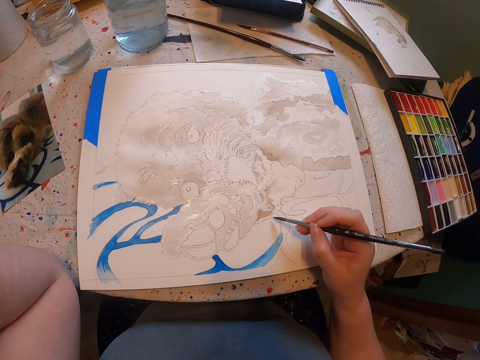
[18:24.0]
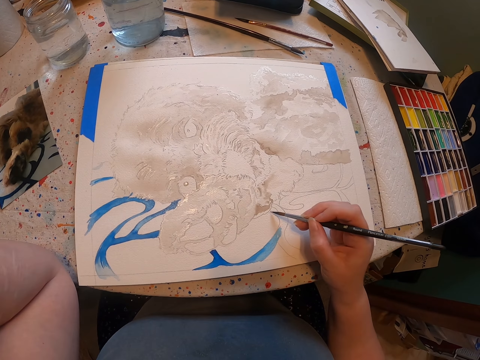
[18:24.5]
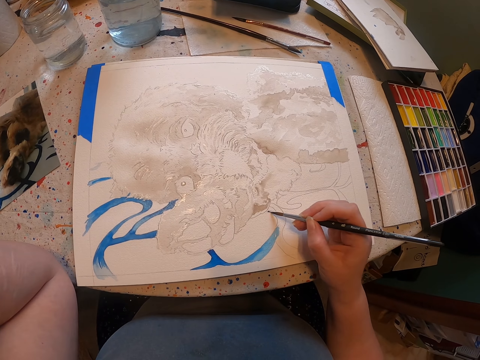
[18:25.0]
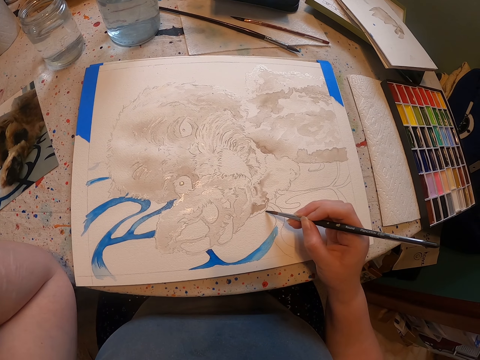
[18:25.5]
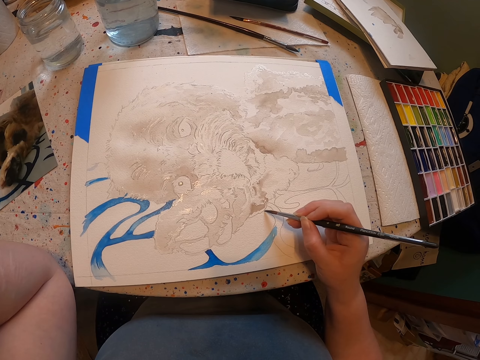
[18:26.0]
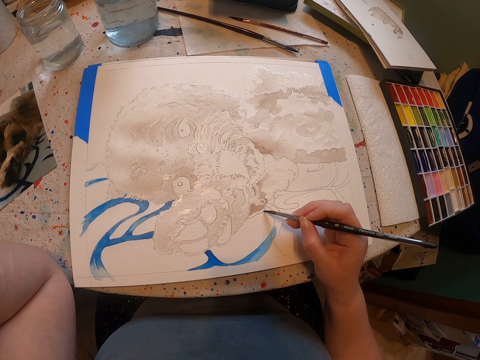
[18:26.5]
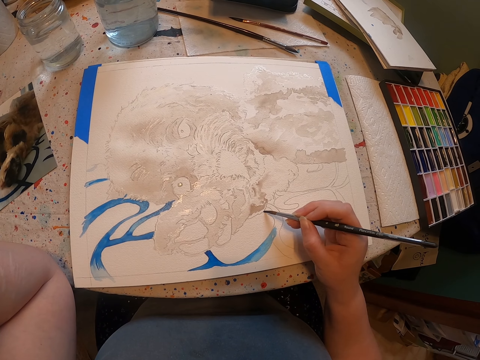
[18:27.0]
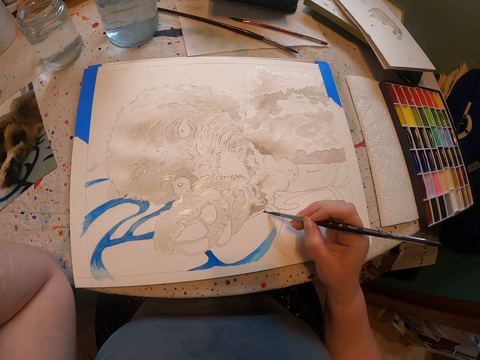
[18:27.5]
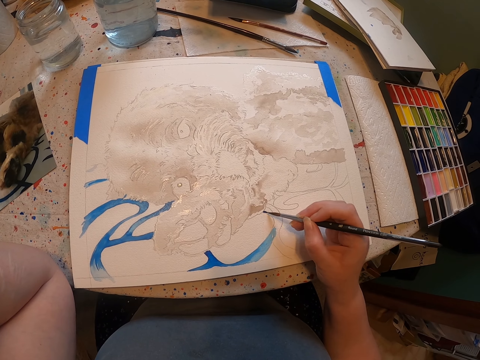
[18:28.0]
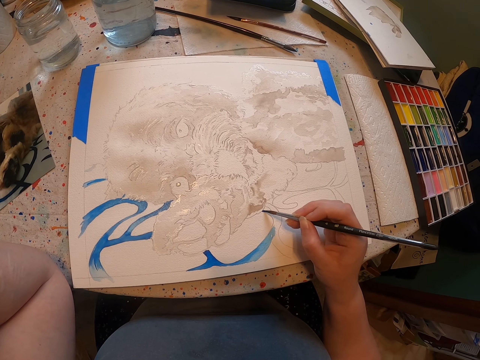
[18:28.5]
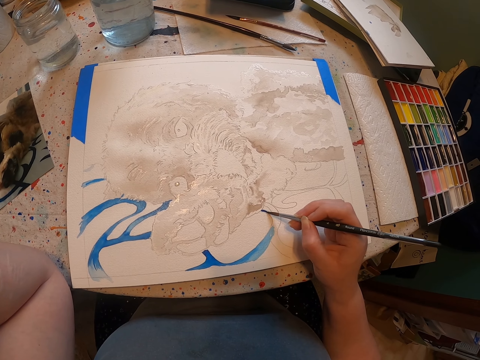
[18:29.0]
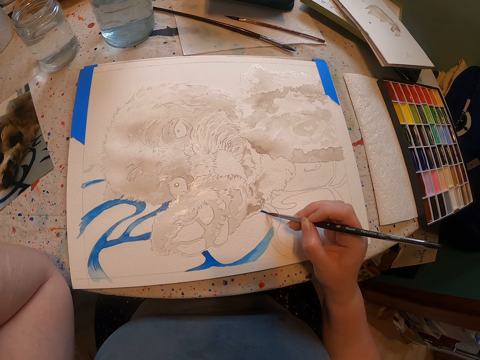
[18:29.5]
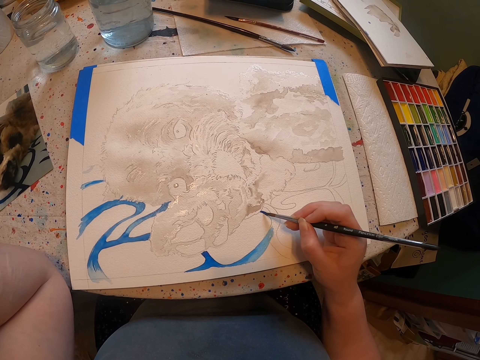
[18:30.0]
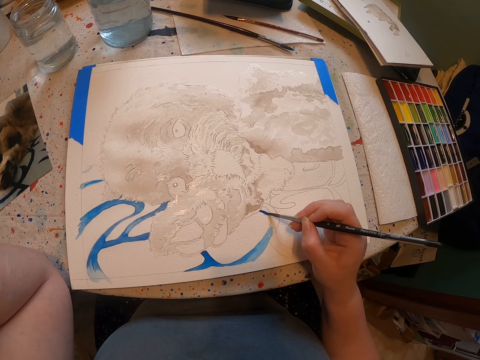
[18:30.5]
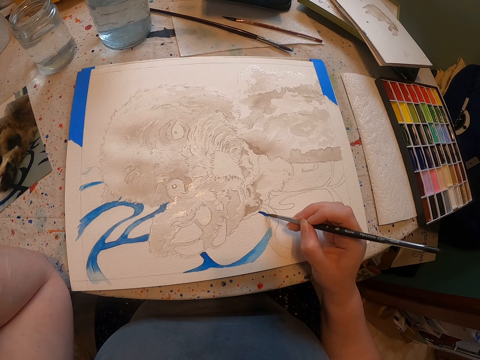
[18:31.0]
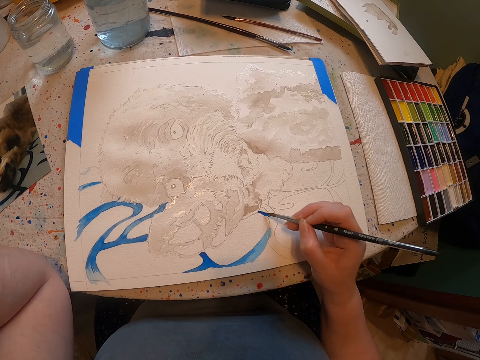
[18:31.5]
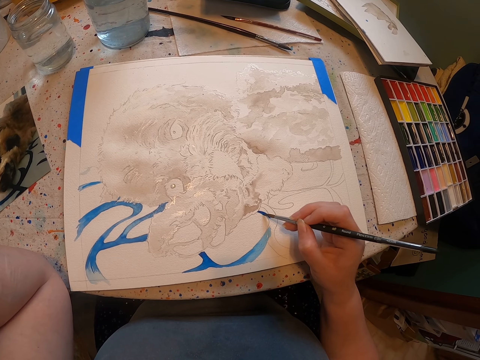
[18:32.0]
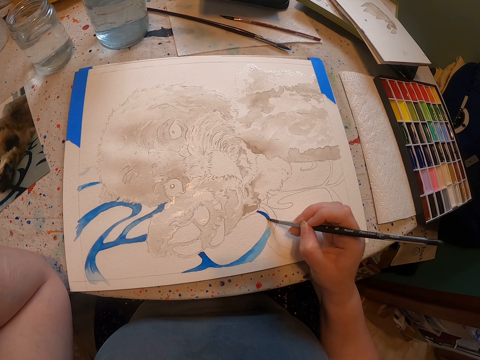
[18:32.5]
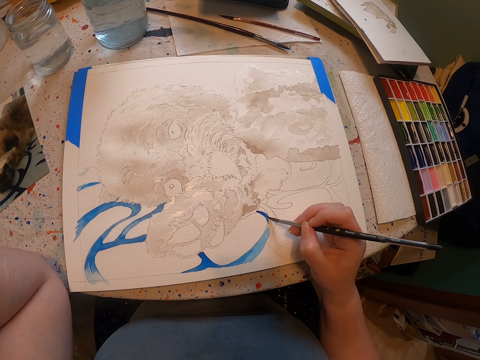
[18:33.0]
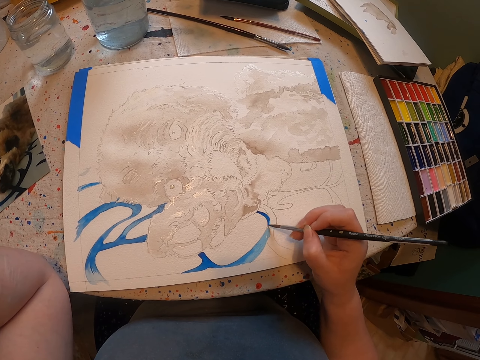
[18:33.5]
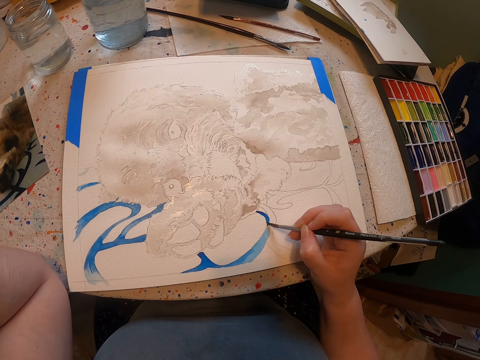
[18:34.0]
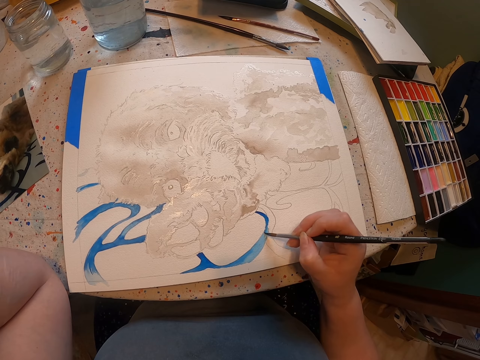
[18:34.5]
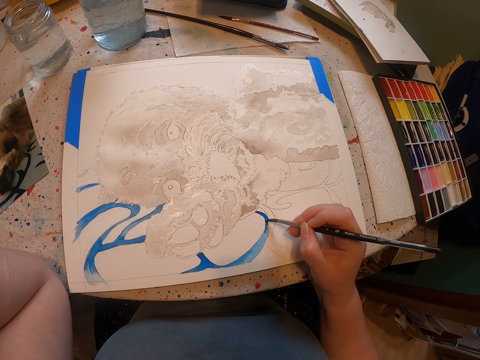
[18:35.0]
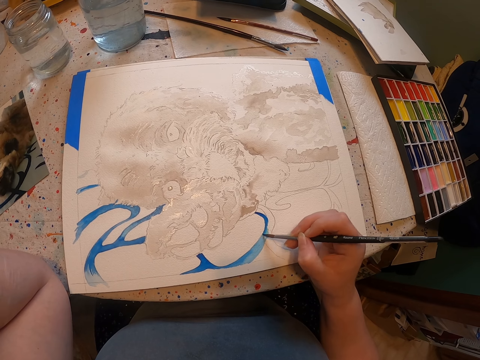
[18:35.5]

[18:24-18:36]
The camera wearer paints the sketch with the brush on the sheet of paper.

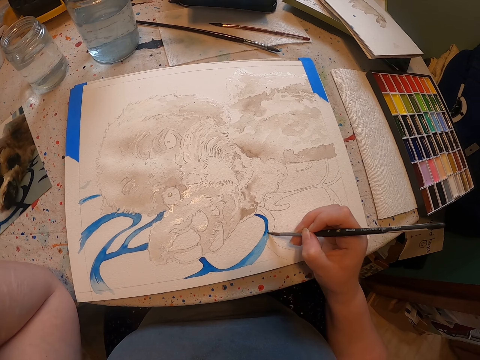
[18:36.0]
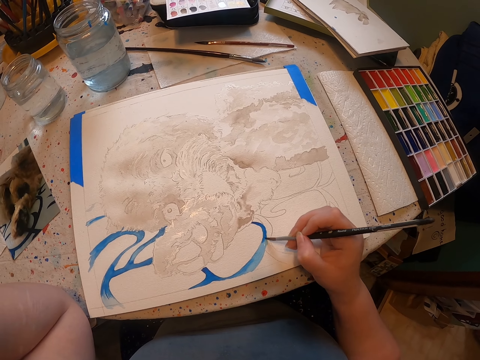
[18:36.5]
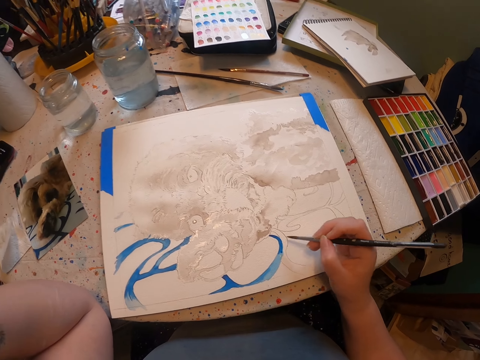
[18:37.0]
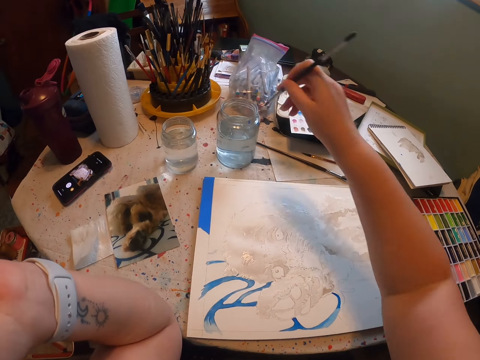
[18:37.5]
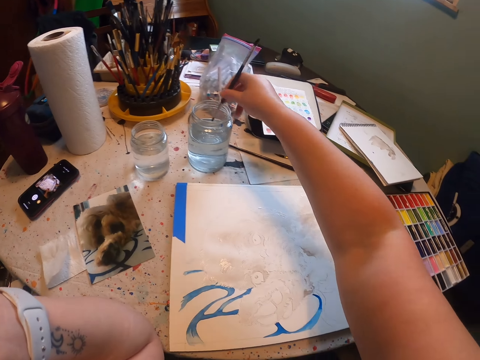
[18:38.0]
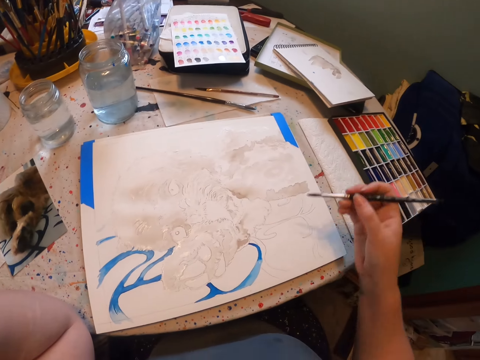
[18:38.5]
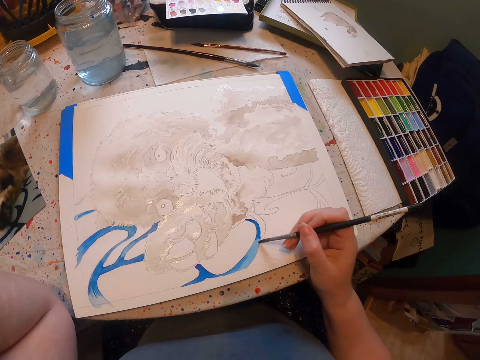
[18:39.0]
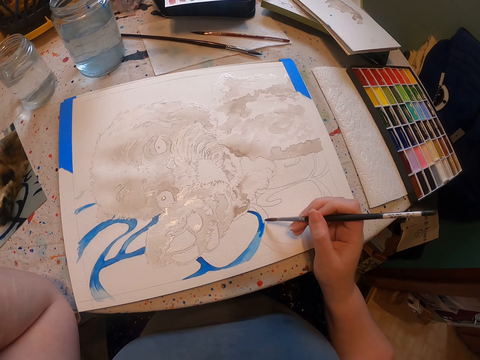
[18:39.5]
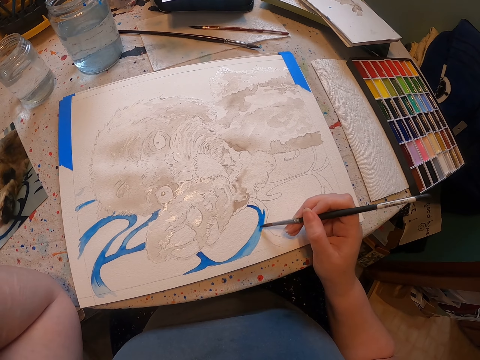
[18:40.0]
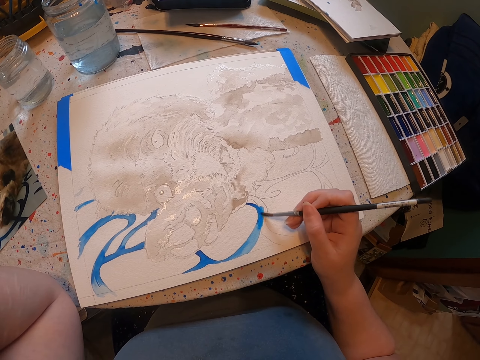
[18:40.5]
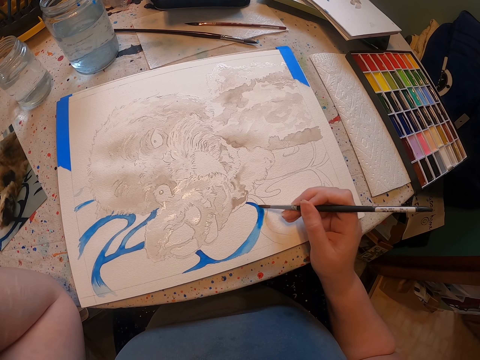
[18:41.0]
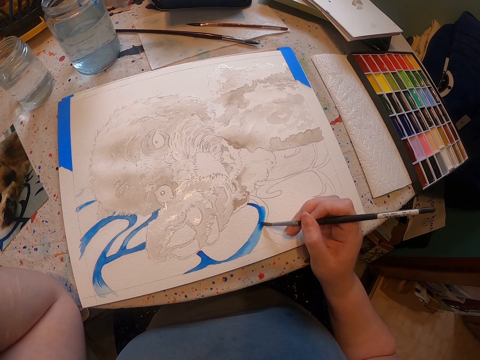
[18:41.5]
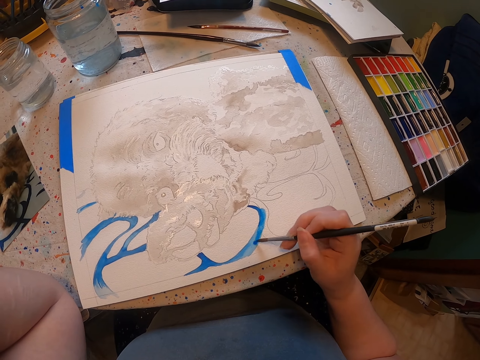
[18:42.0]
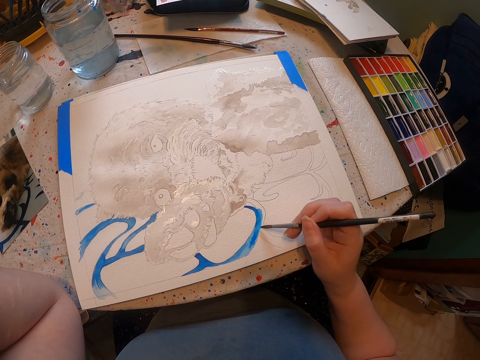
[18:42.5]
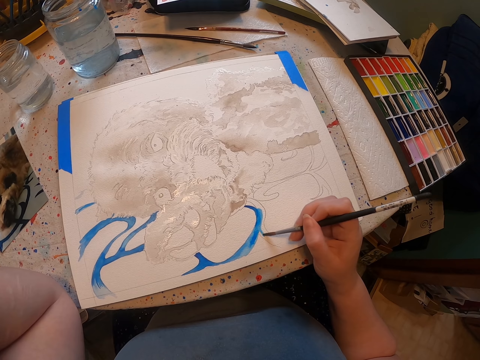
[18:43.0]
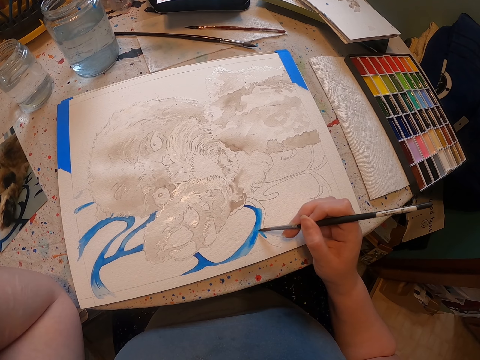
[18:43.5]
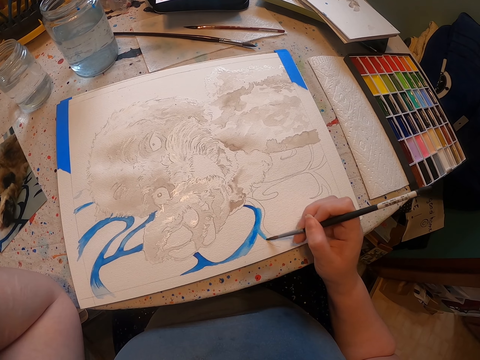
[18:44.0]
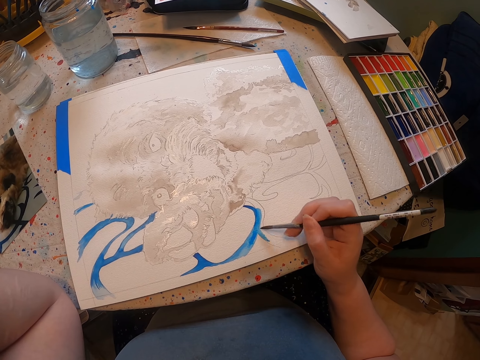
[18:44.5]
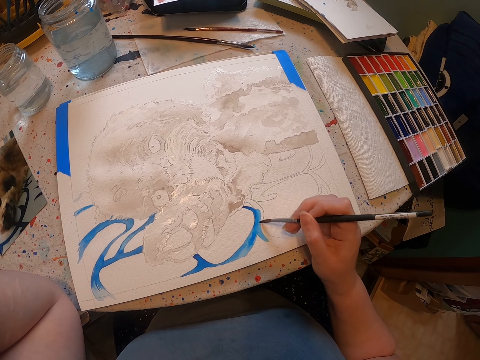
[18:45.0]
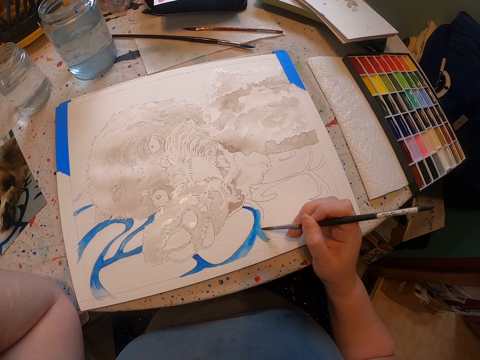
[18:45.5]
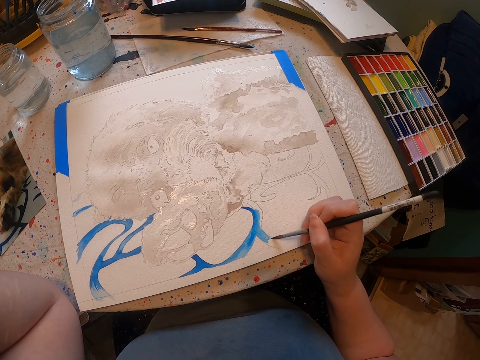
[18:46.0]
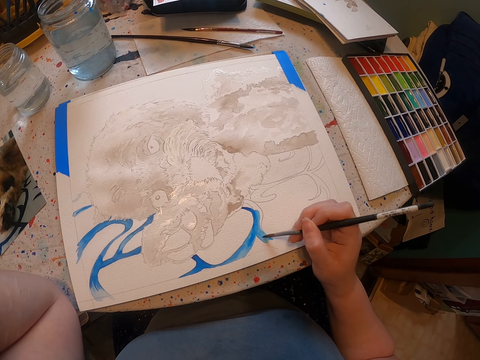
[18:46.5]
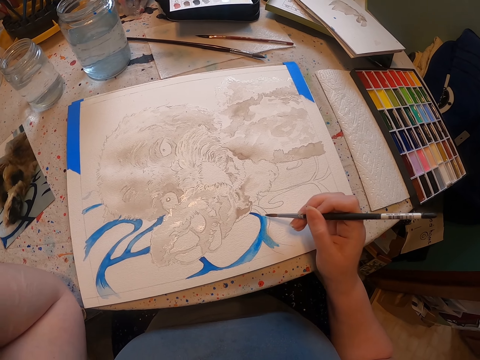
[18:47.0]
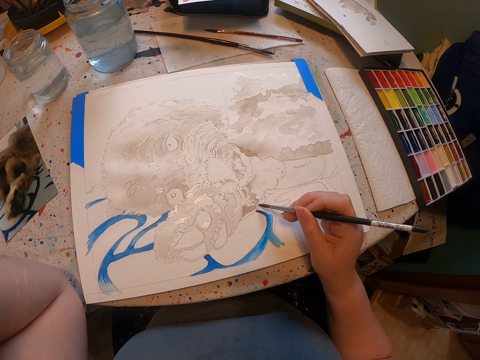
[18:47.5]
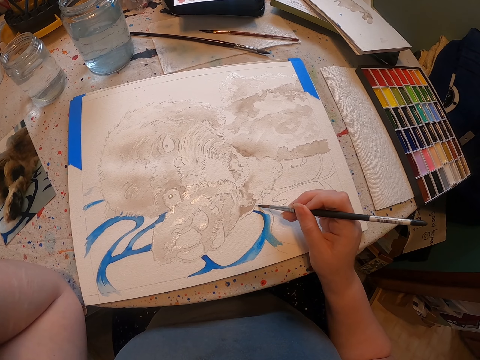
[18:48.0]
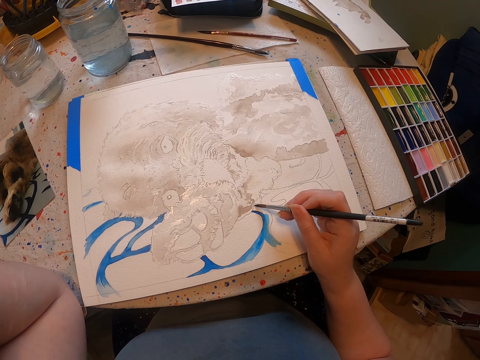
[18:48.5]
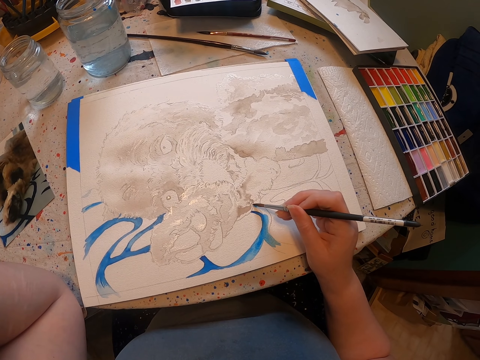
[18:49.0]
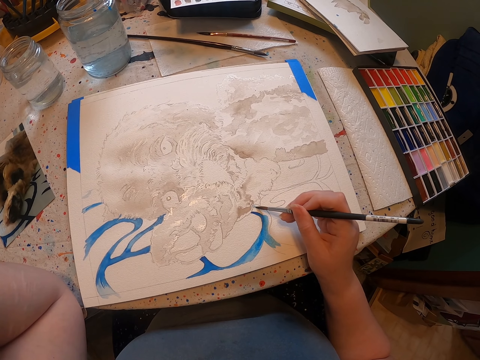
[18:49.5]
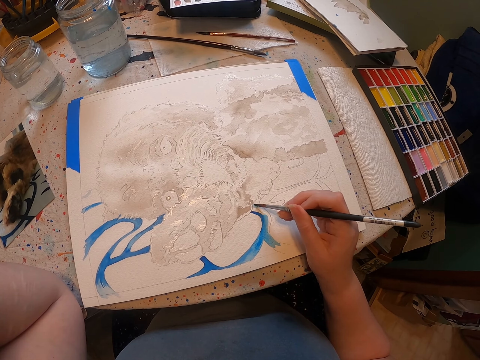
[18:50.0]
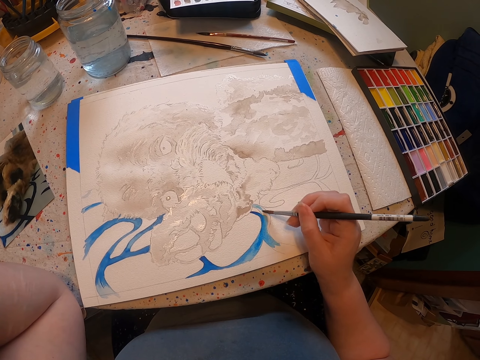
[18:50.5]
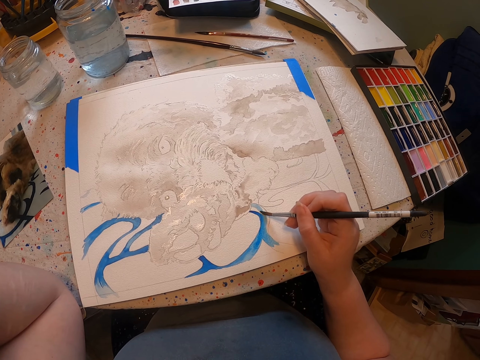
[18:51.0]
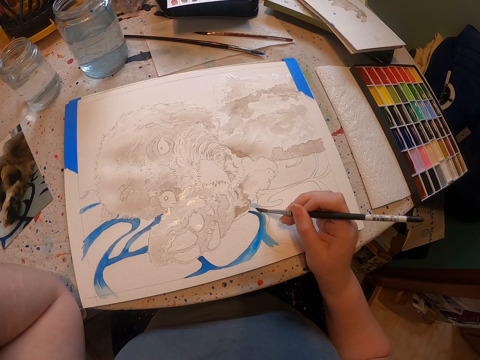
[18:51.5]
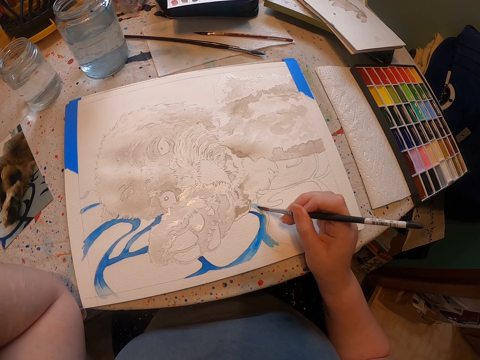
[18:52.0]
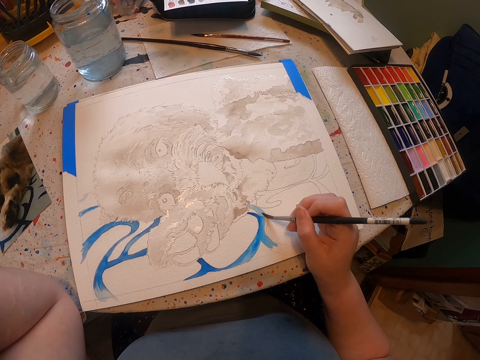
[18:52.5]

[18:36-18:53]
The camera wearer dips the brush in water. They paint the sketch with the brush on the sheet of paper.
